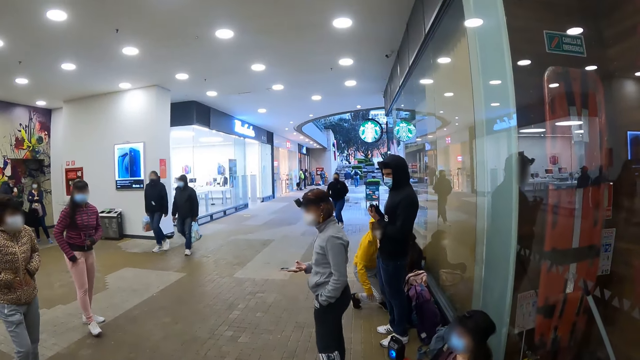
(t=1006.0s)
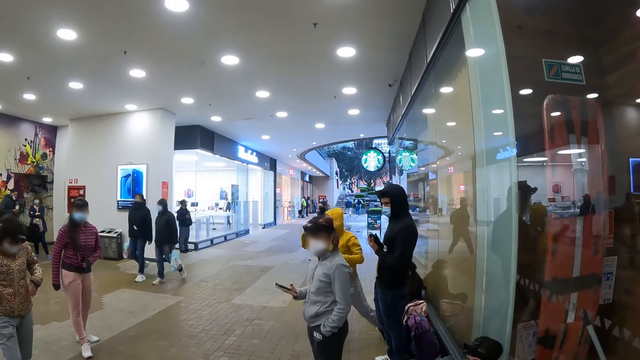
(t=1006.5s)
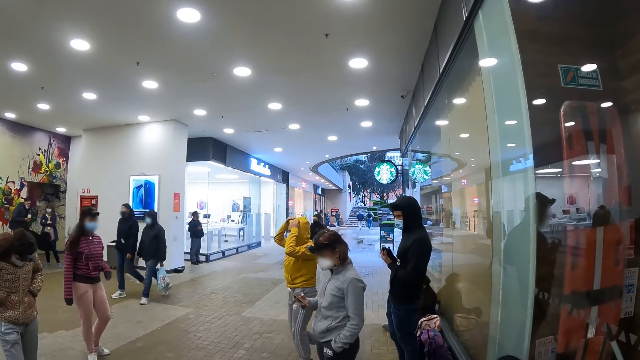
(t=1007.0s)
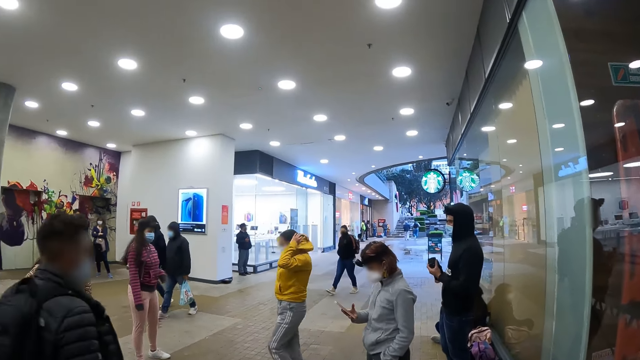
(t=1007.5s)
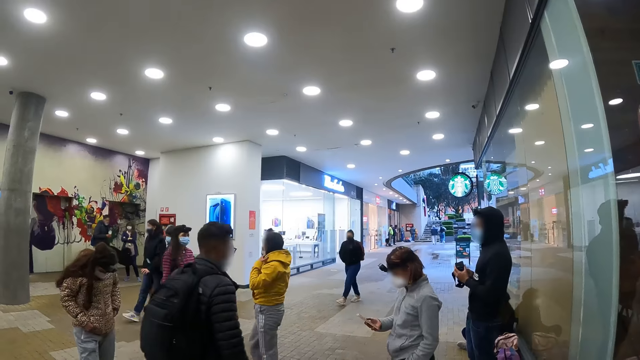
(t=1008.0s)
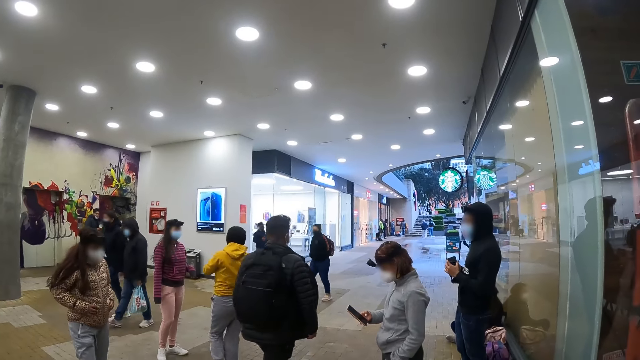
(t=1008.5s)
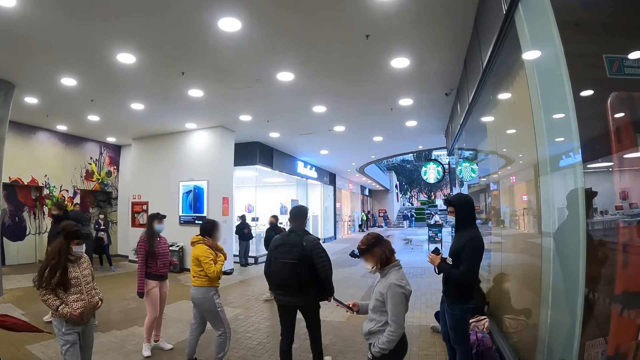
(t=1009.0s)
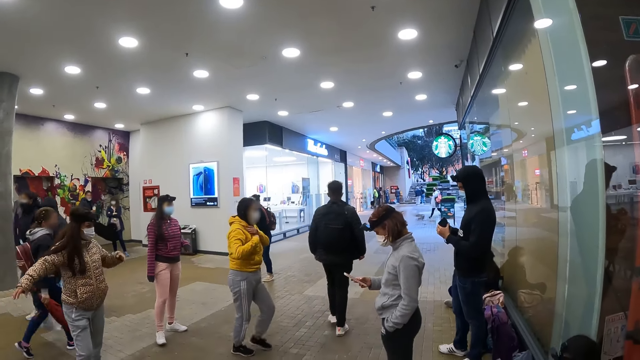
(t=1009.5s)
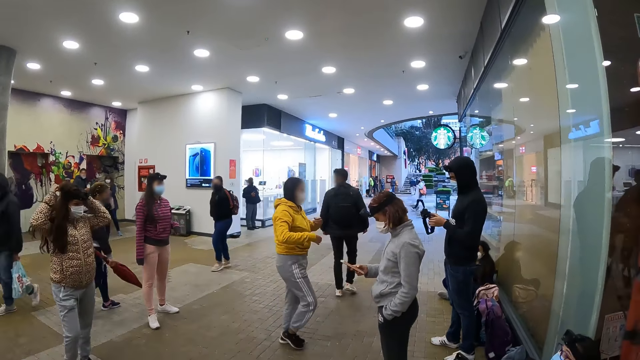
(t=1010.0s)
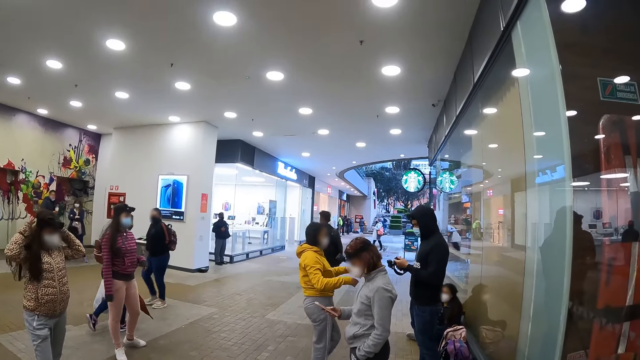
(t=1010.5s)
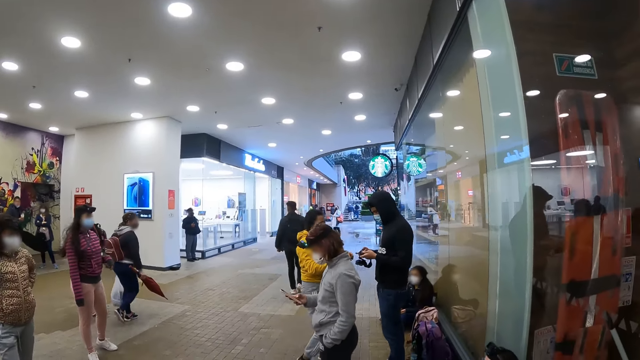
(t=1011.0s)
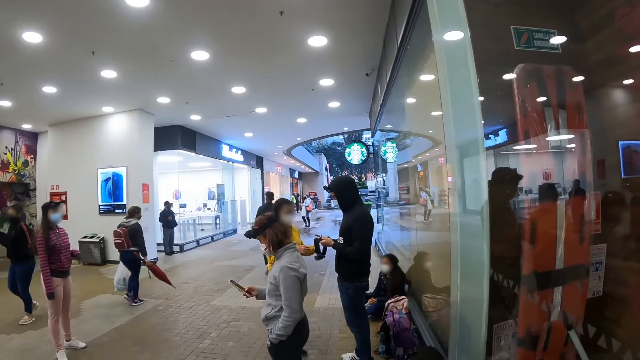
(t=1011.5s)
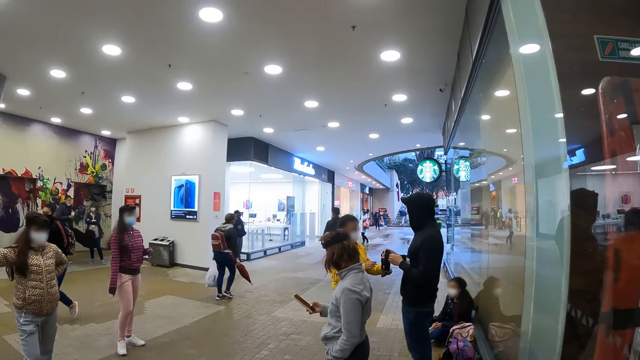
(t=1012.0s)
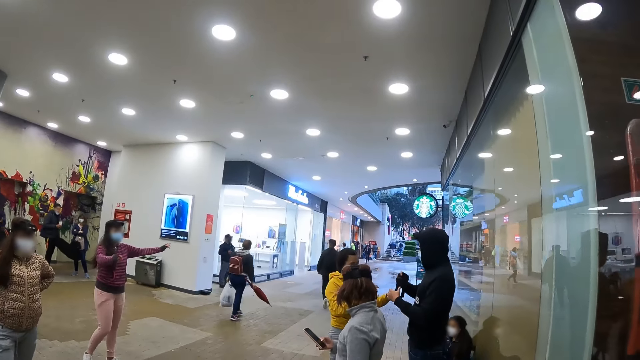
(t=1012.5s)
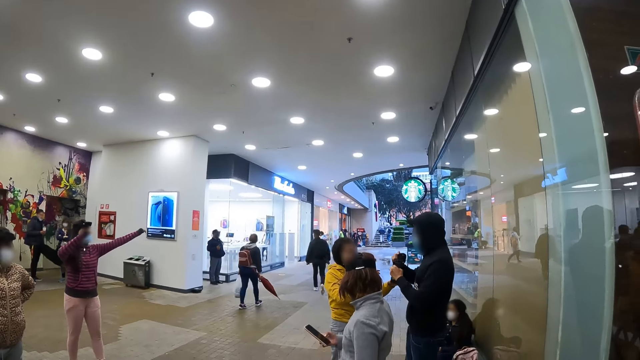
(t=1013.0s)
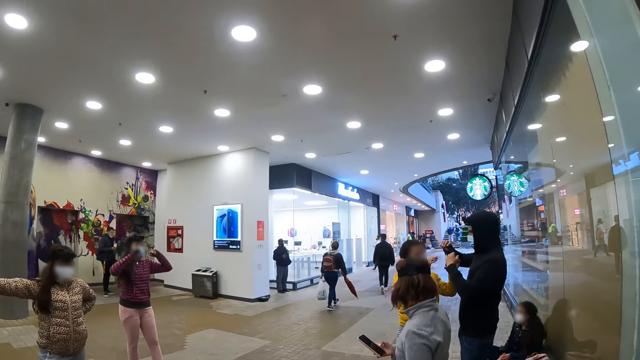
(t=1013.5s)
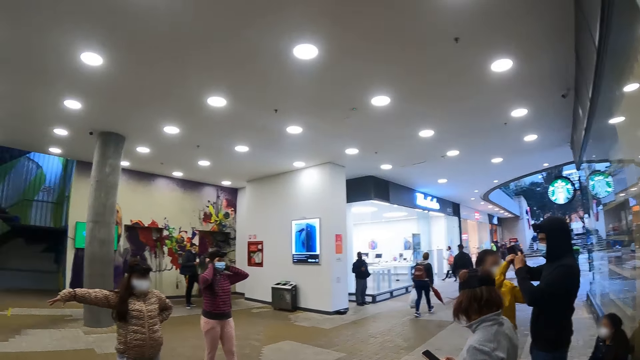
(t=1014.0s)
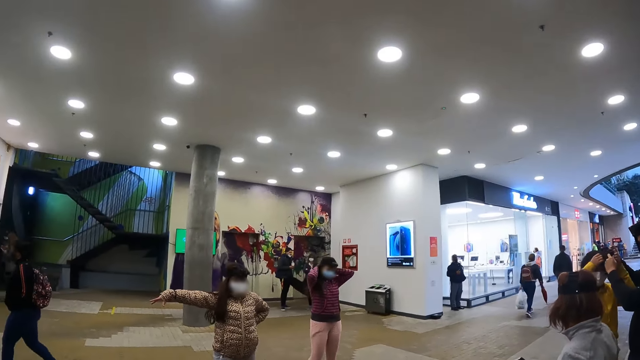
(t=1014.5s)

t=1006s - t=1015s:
The camera wearer looks at the women.

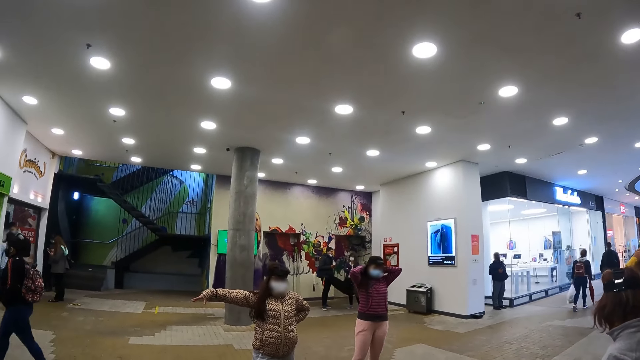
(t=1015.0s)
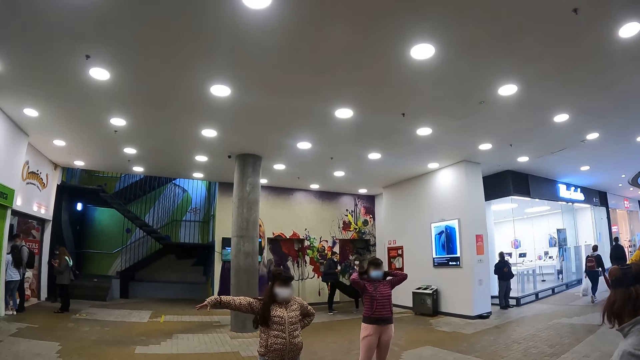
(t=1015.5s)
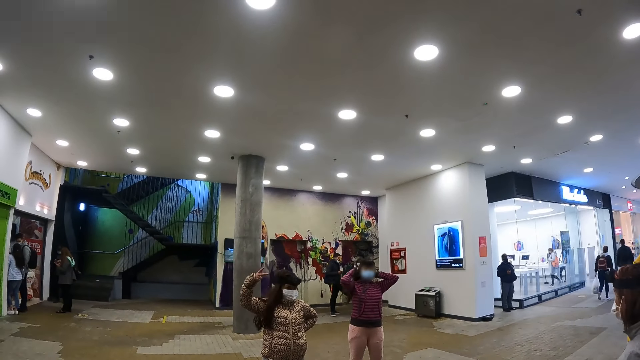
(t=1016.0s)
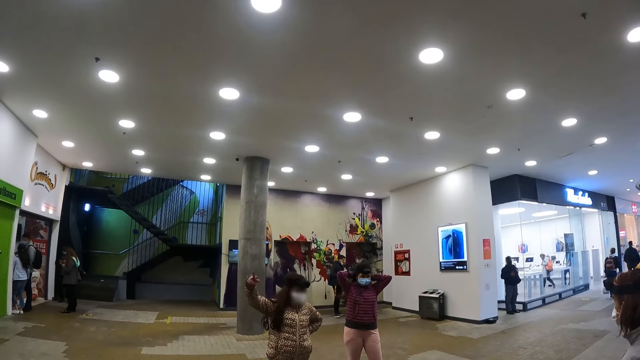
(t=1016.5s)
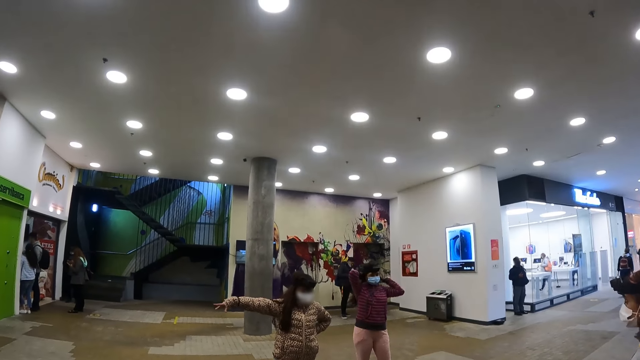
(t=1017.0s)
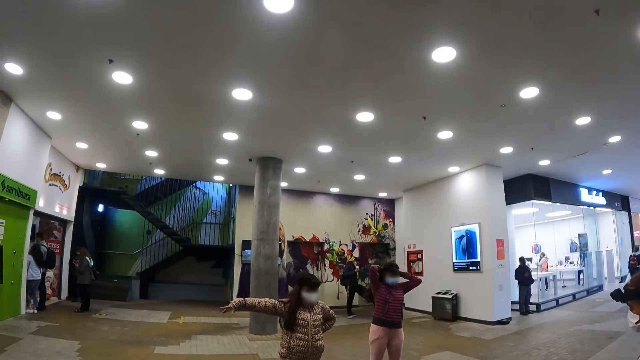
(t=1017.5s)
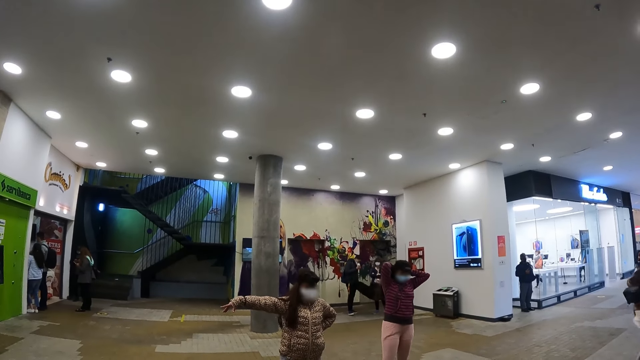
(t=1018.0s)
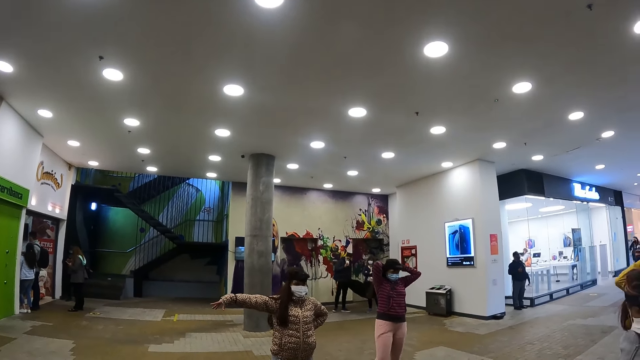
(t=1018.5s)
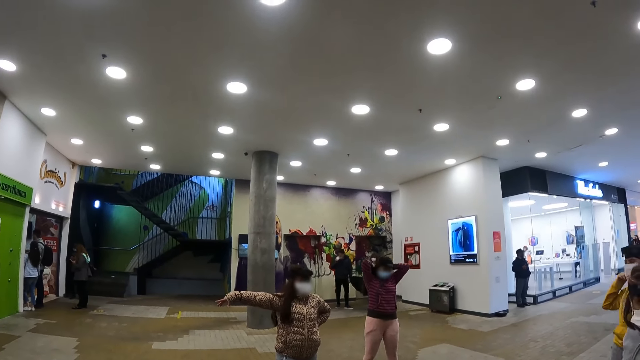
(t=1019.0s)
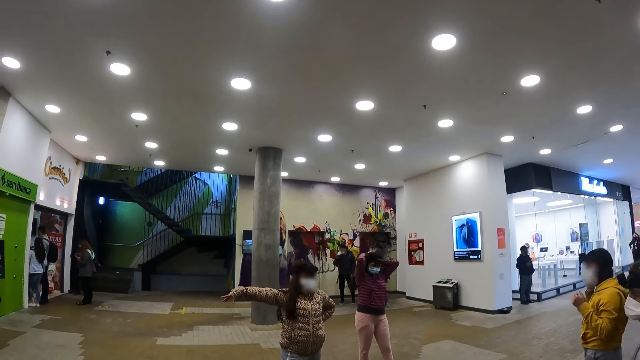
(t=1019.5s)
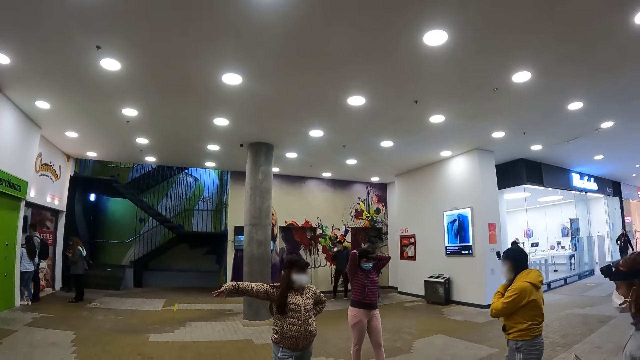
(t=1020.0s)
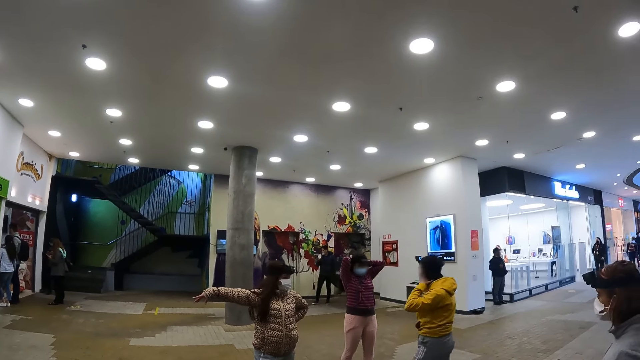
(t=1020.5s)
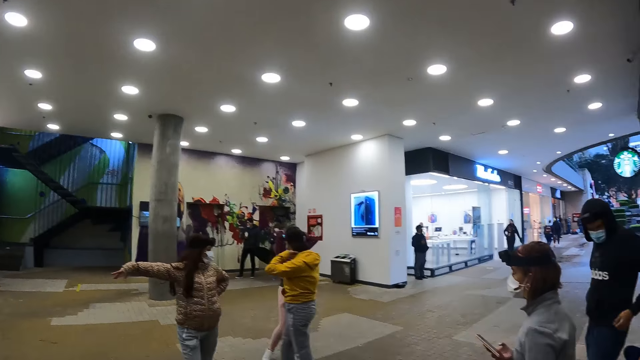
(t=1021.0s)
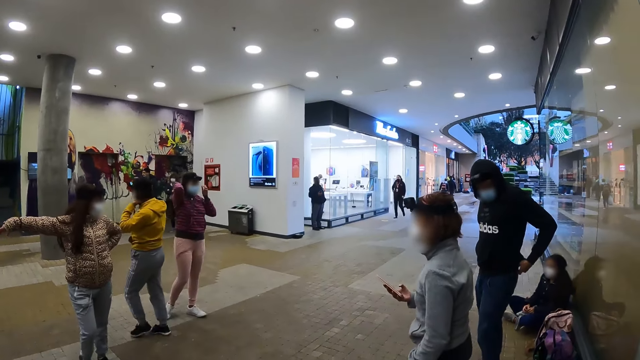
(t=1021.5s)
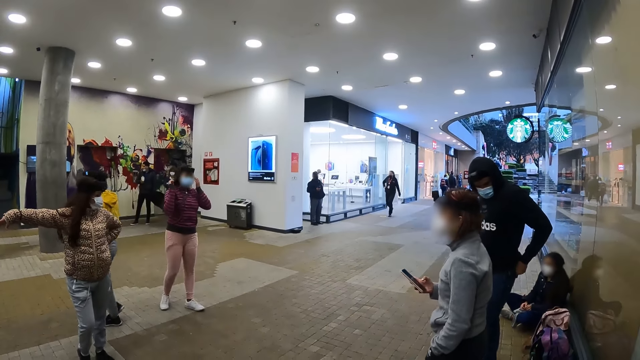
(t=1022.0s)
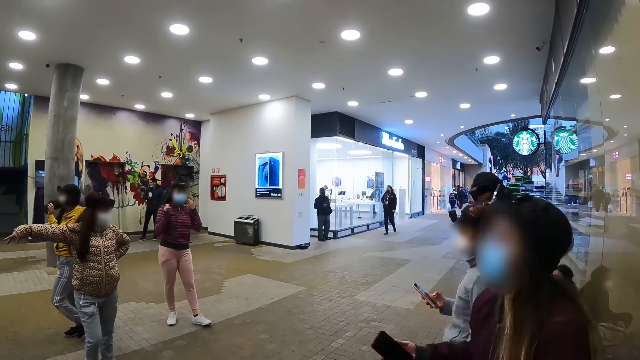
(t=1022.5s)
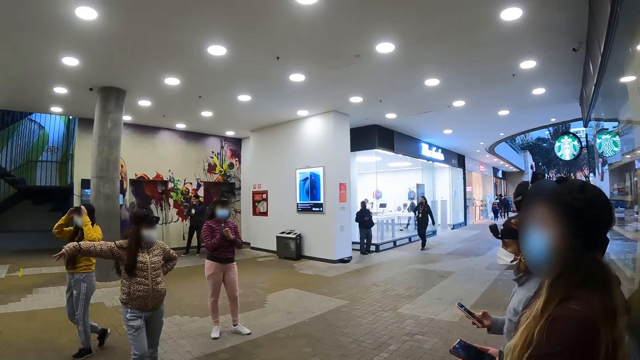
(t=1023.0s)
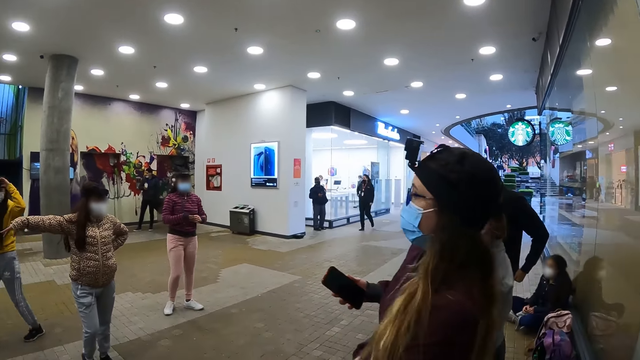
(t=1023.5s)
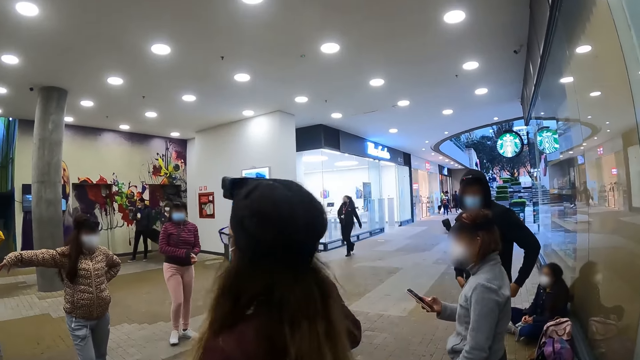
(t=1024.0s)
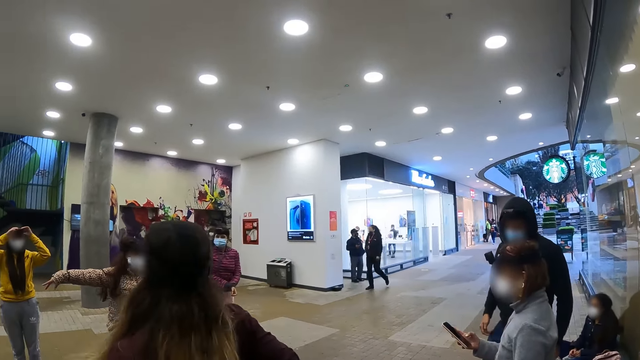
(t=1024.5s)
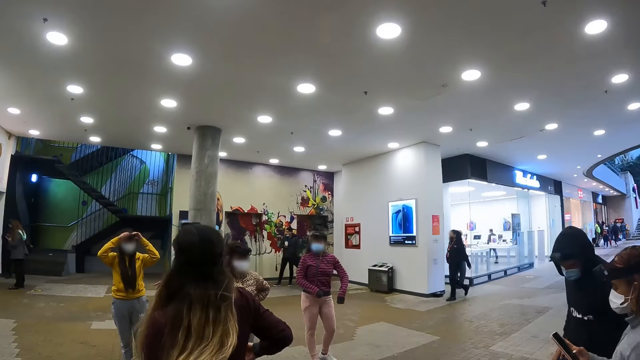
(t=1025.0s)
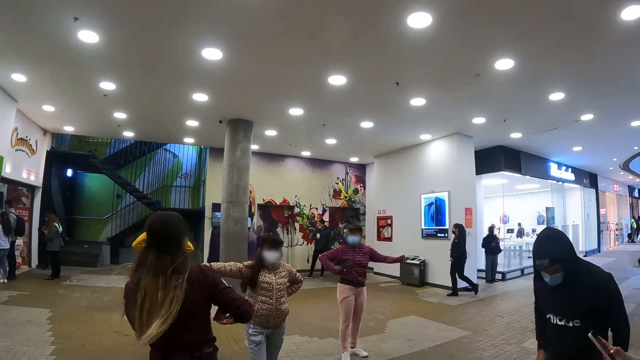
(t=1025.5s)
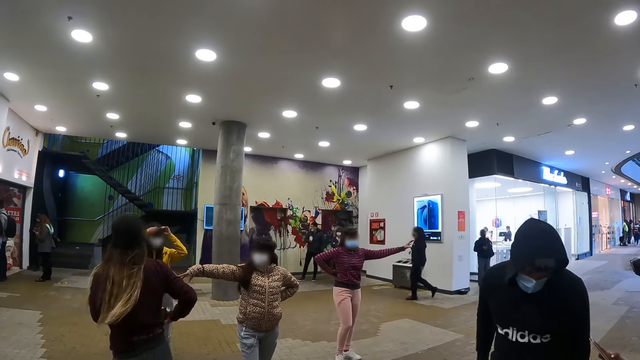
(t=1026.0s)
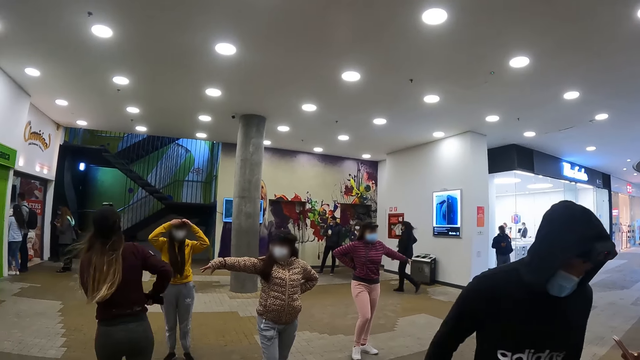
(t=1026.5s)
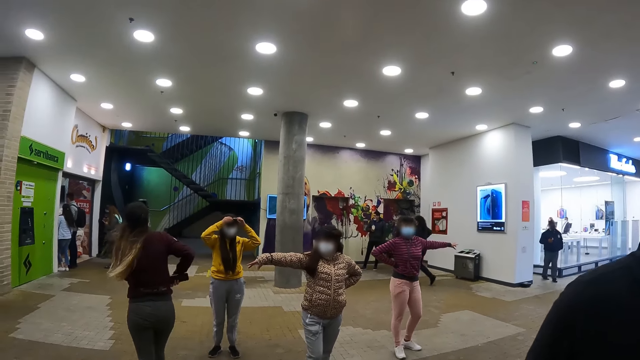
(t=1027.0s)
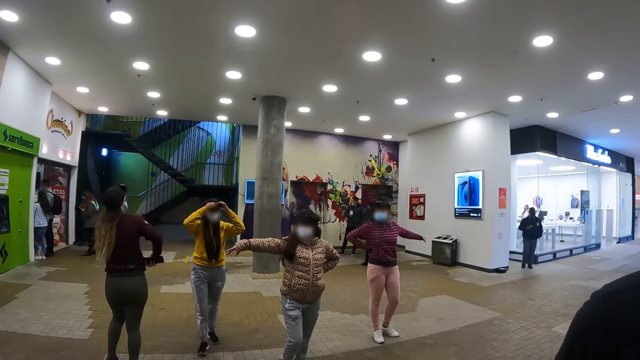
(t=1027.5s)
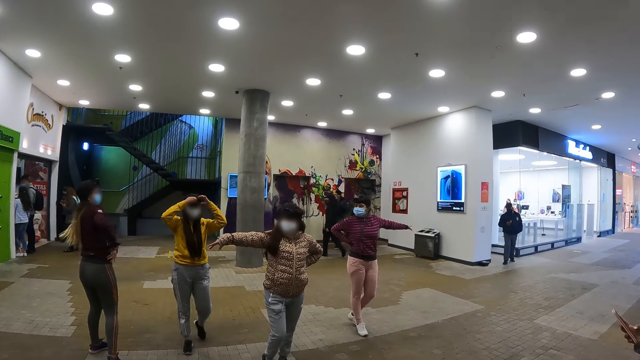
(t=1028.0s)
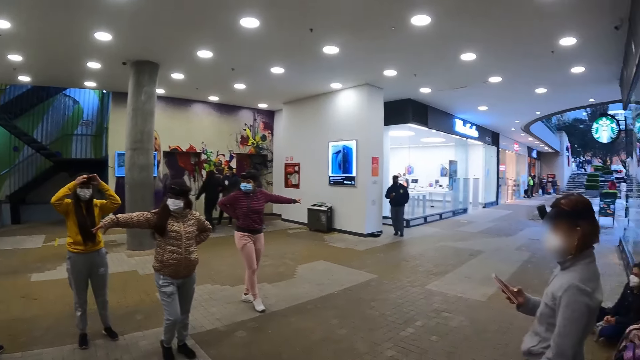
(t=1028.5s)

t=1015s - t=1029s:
The camera wearer looks around. They look around the mall. A person walks across the hallway. Another person walks across the hallway.
